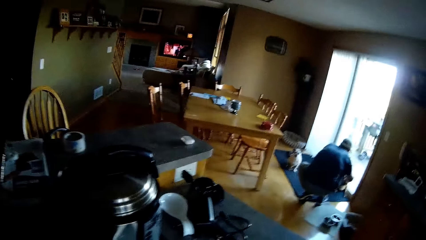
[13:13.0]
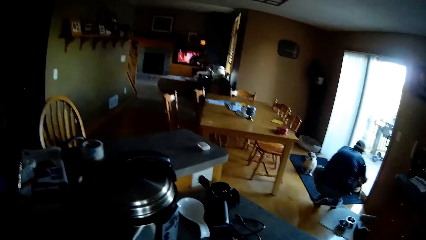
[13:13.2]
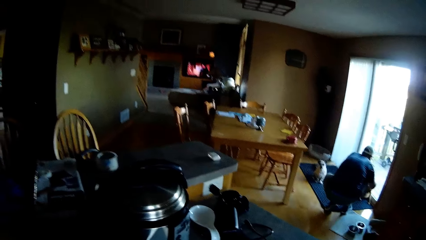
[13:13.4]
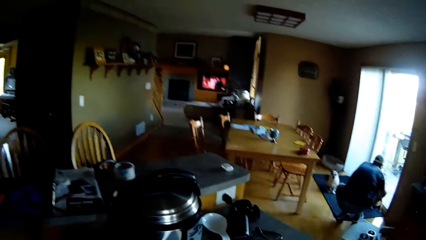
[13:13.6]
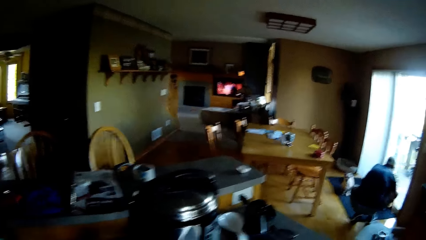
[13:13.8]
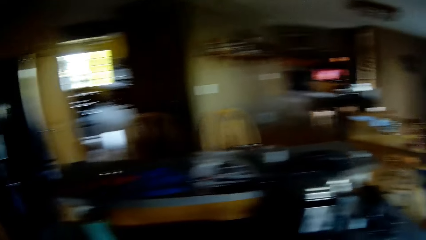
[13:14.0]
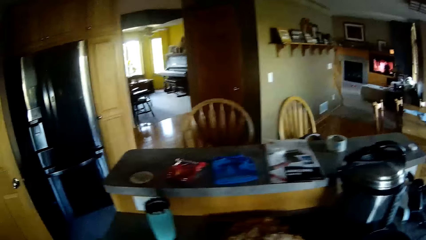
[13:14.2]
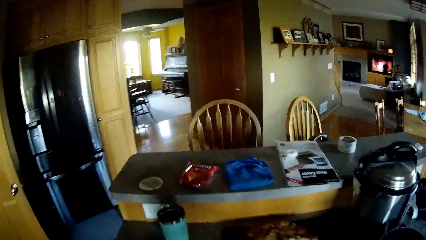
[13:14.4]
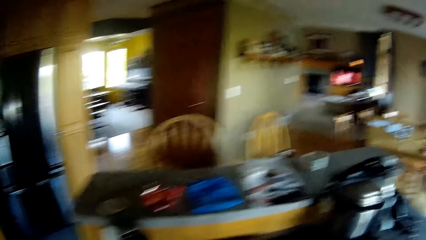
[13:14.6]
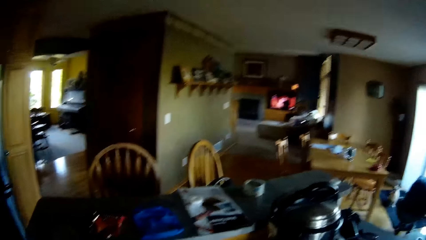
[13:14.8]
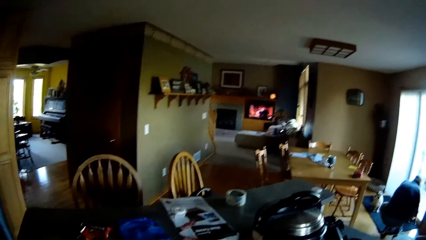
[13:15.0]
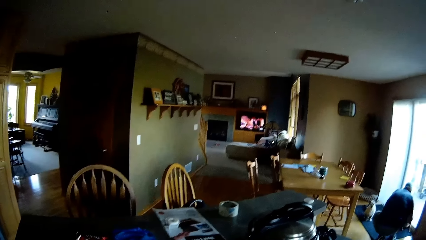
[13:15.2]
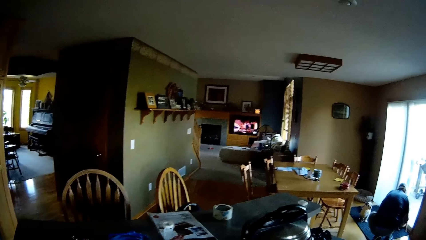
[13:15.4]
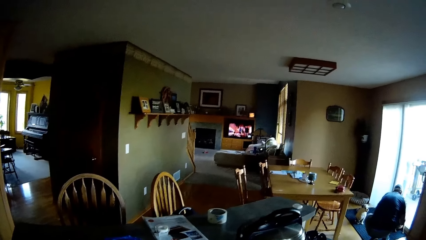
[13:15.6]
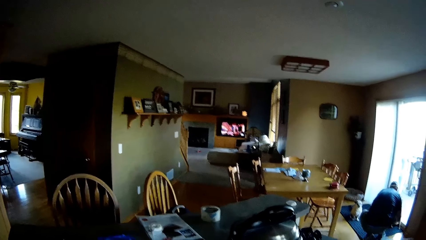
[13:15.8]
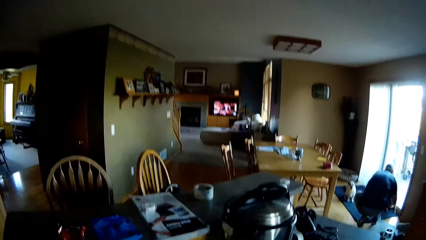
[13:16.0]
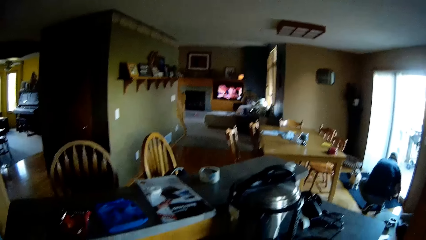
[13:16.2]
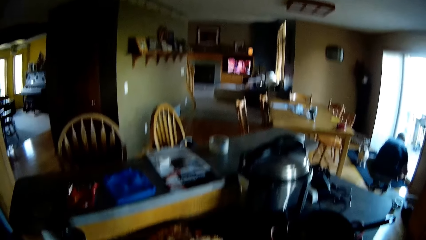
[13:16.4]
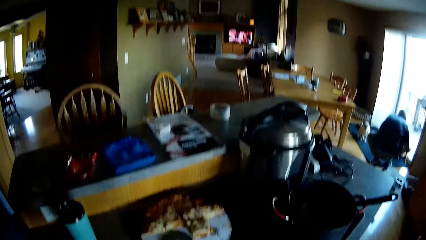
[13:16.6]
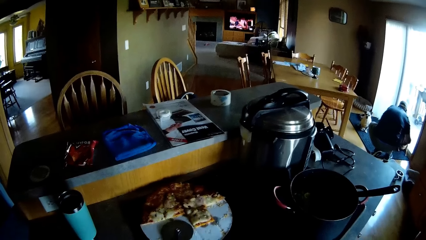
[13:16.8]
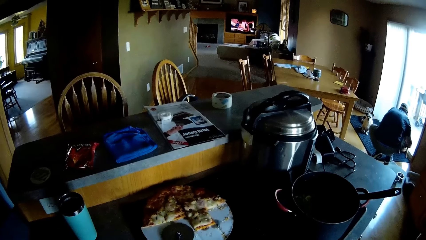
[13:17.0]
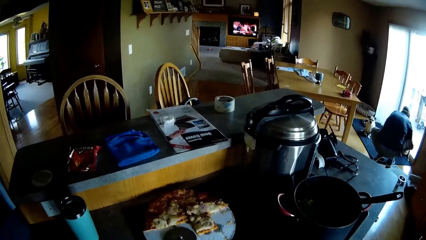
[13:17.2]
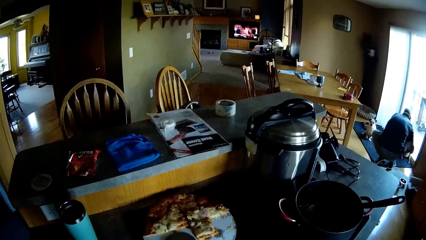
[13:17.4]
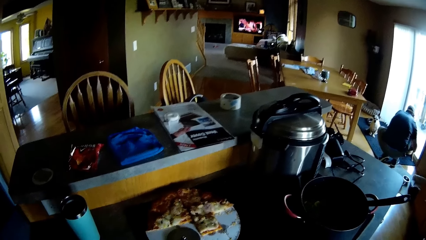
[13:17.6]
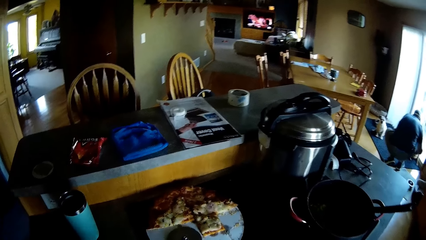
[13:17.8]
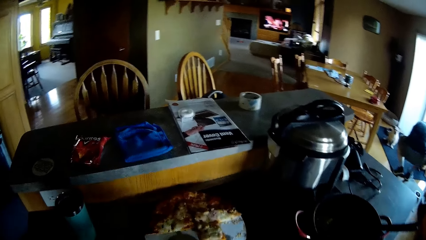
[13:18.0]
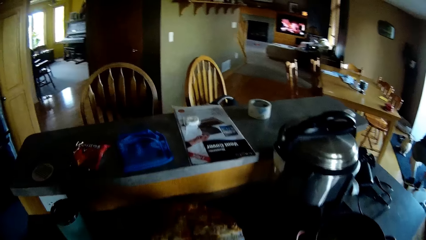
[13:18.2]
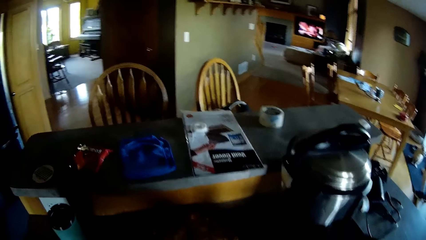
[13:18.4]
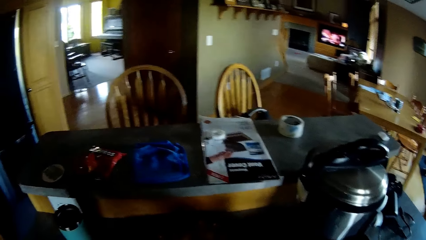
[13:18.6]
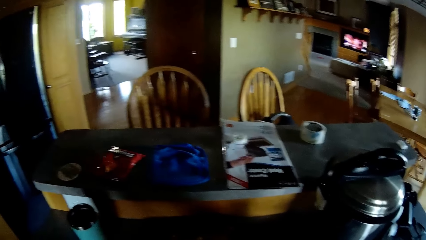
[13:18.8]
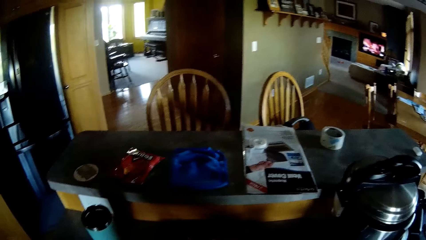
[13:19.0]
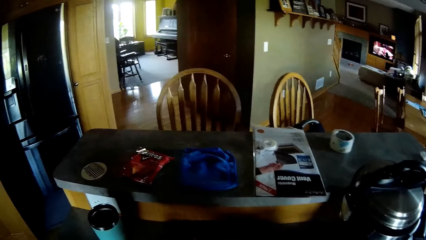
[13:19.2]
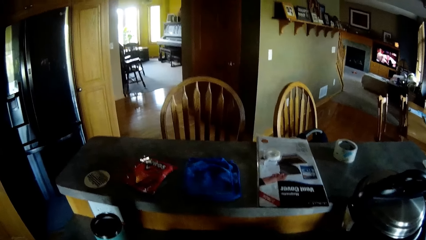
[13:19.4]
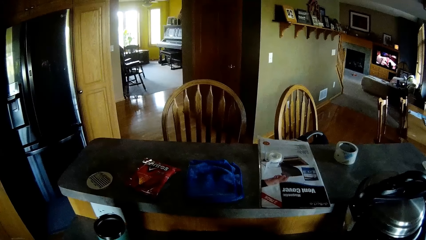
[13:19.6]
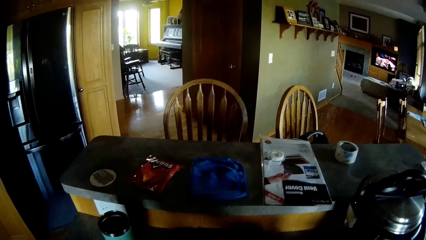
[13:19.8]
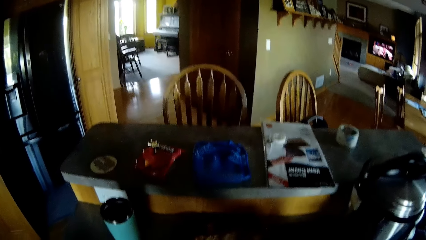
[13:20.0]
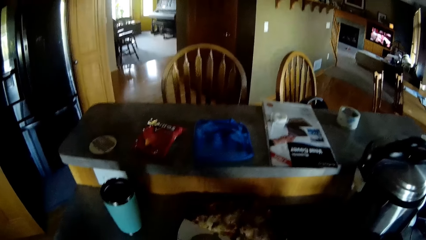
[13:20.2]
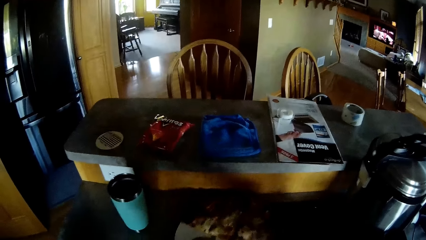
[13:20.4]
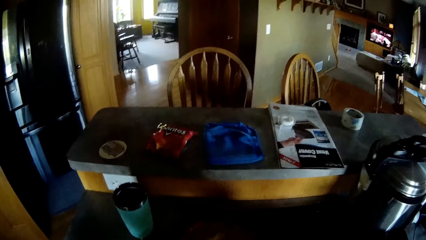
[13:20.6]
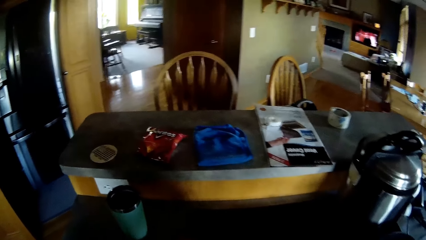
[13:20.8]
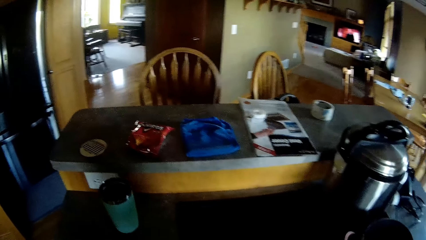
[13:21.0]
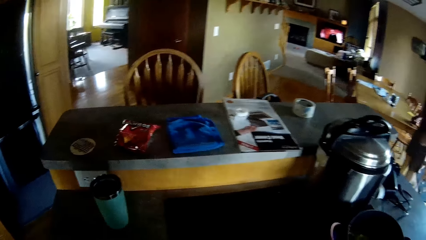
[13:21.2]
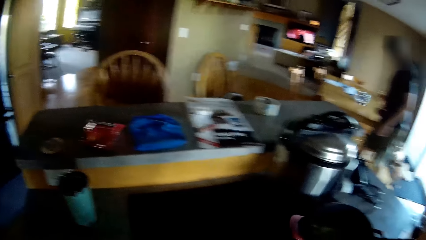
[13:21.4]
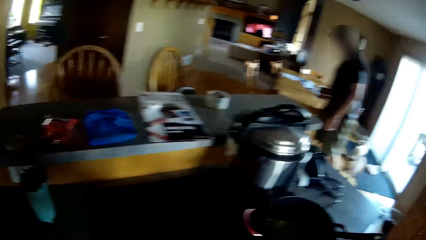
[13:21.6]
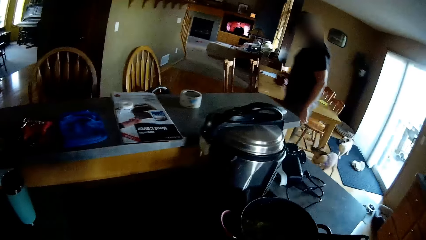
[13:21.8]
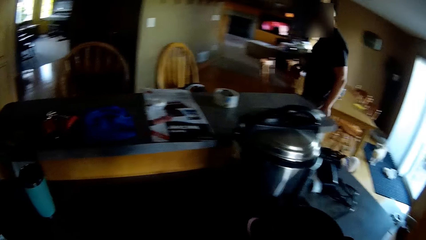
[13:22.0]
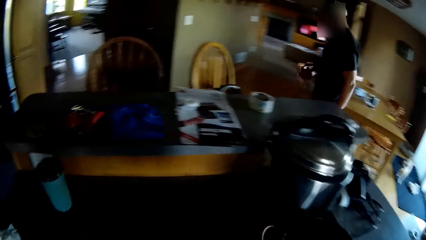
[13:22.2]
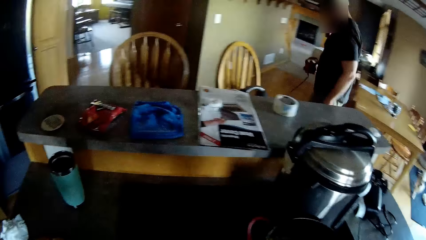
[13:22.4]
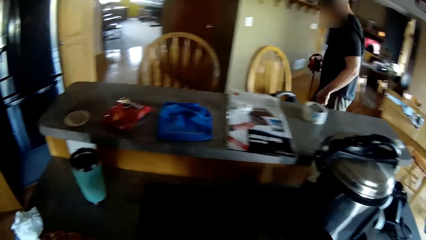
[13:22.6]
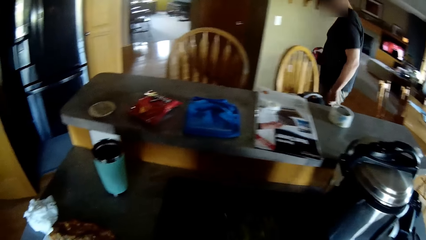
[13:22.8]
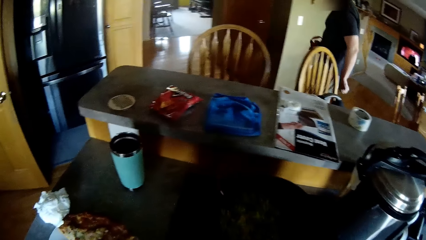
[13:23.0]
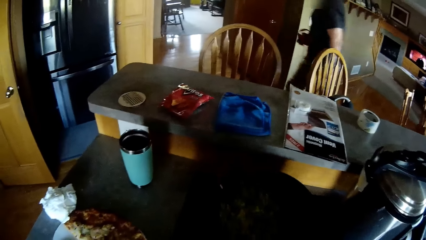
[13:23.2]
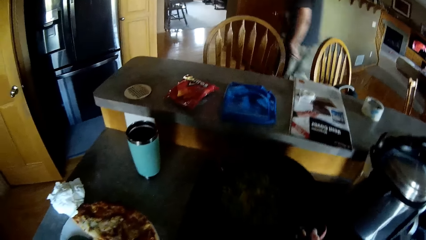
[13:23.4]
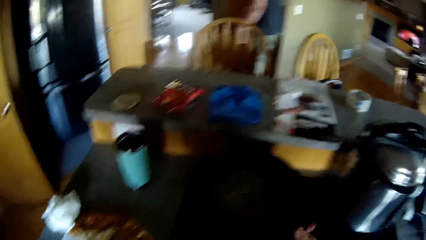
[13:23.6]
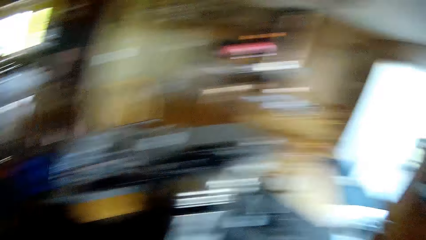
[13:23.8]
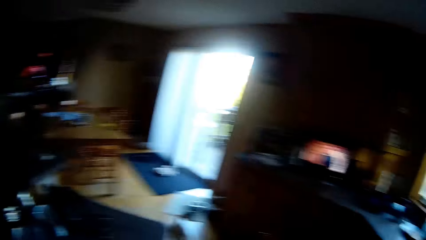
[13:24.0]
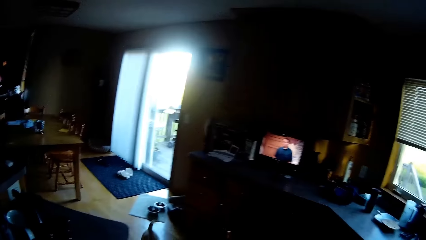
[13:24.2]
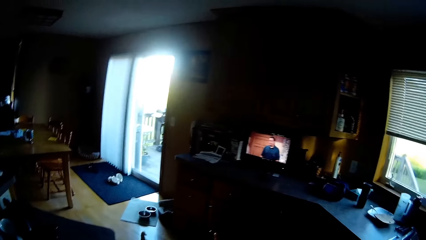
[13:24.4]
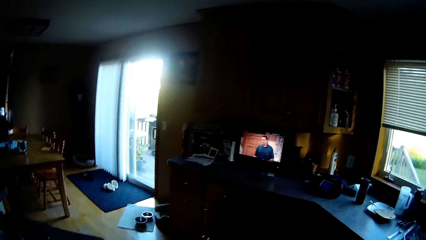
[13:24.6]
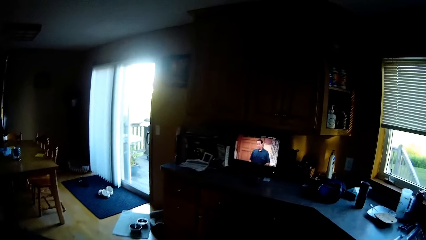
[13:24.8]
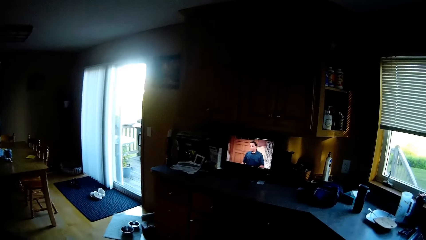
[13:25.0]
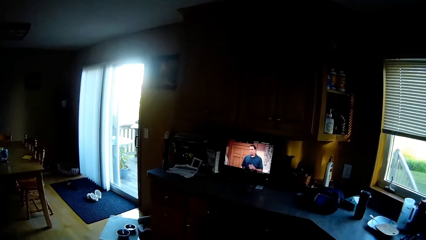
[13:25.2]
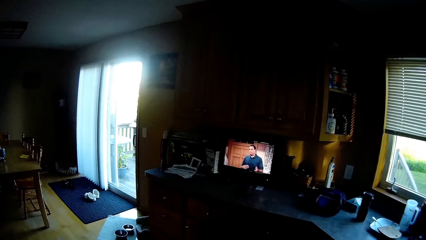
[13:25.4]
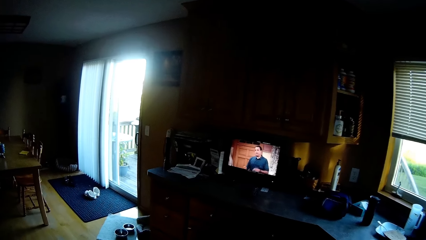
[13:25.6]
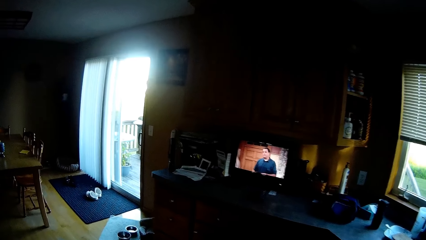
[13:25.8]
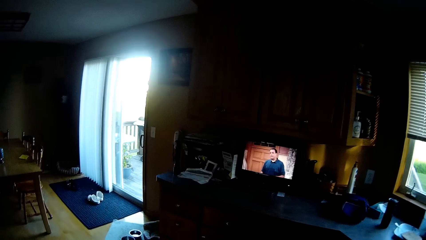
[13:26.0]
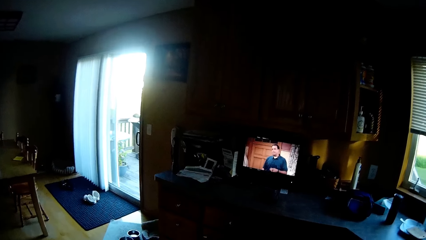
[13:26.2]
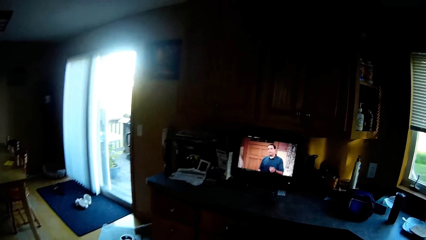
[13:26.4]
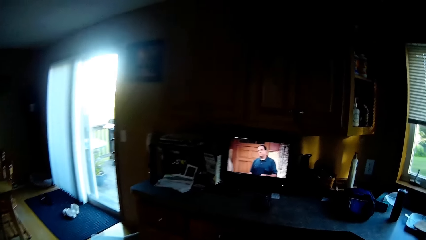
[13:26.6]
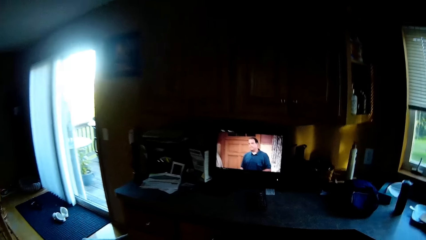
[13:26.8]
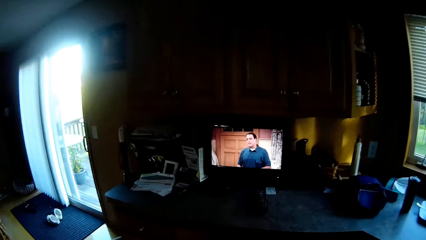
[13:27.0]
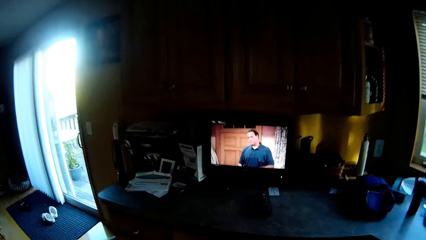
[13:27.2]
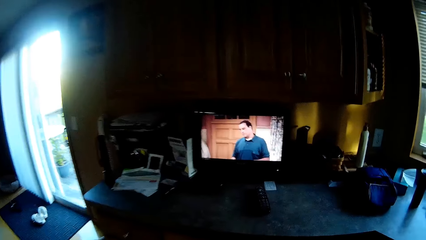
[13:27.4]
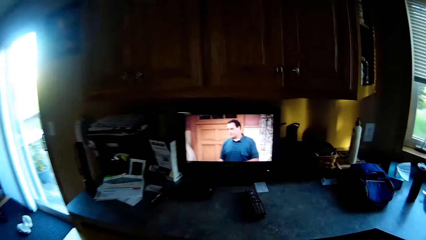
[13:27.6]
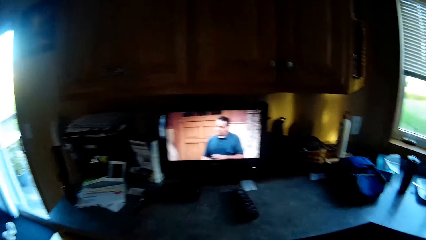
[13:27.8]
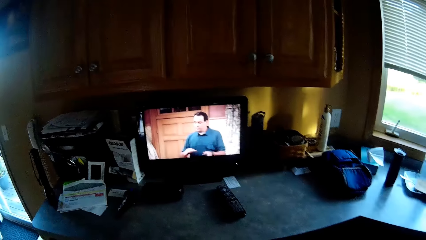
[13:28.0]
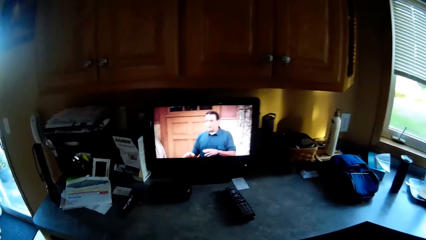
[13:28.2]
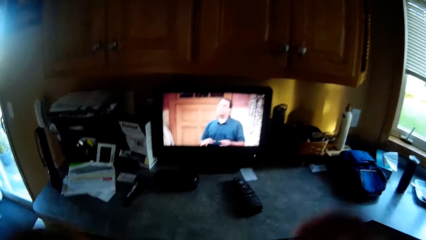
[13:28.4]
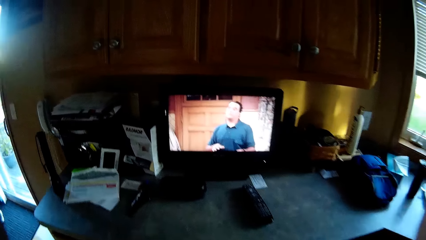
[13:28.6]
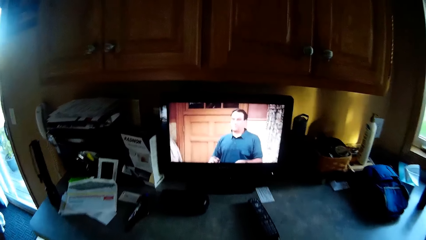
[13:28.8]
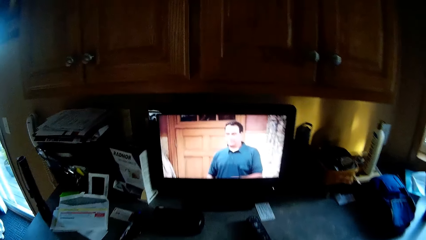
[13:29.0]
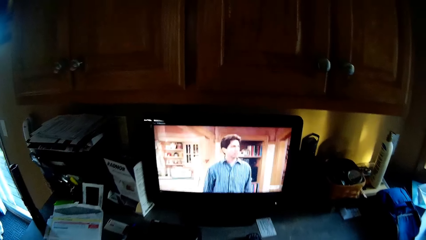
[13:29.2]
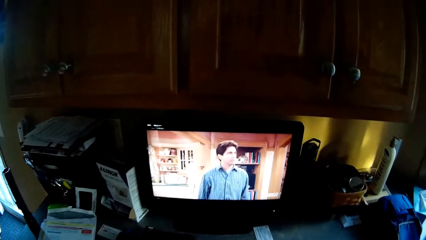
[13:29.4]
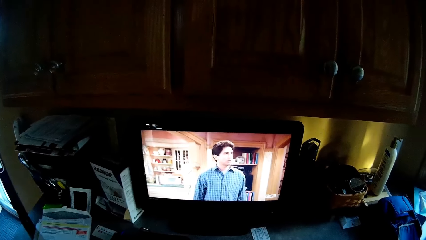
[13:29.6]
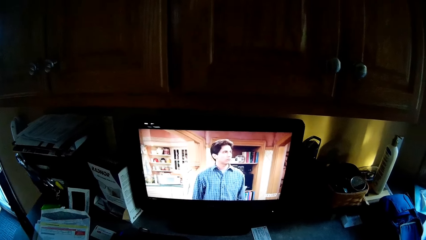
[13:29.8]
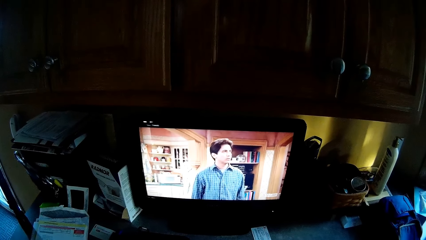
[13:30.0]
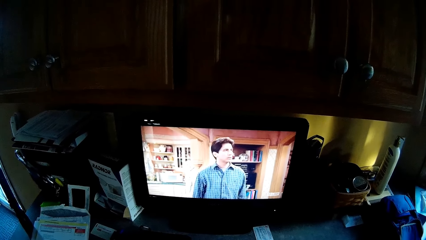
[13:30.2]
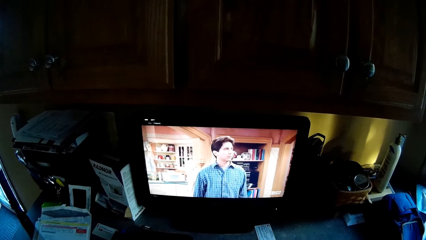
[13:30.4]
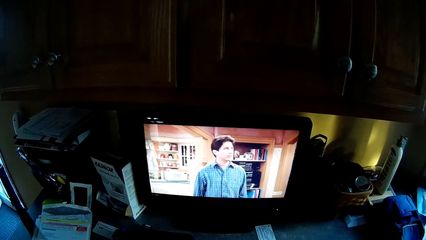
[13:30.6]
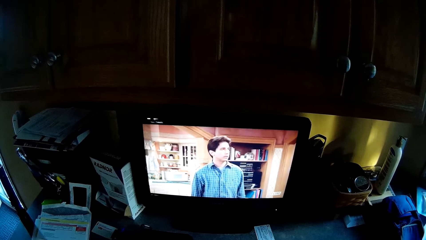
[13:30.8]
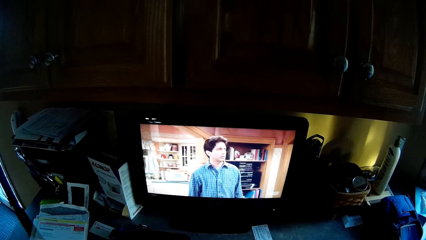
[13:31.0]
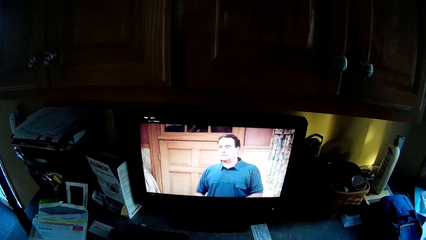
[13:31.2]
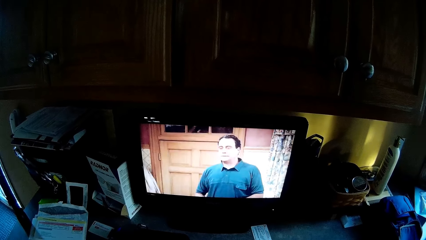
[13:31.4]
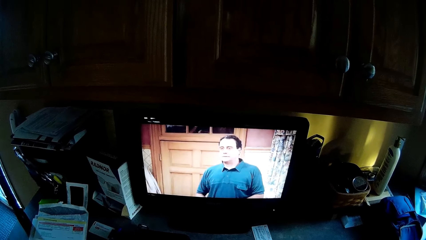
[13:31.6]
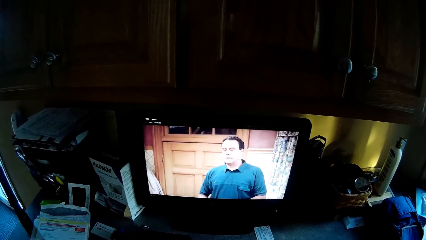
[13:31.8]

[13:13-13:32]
The camera wearer looks around and takes the plate. A man walks in the house. The camera wearer moves the pan on the cooker with her right hand. She looks at the screen and adjusts the camera.
